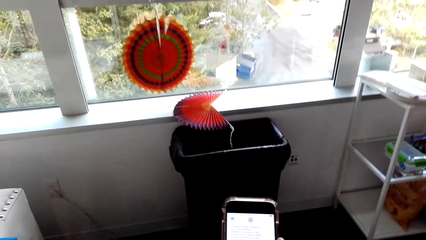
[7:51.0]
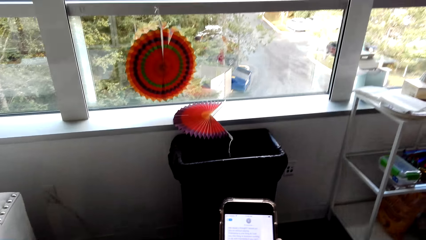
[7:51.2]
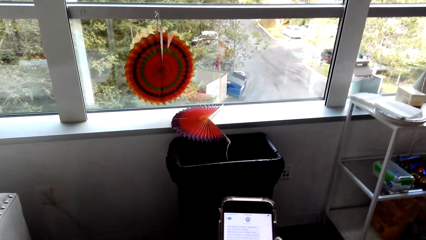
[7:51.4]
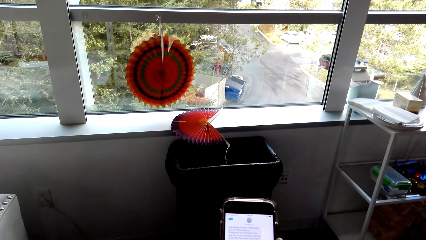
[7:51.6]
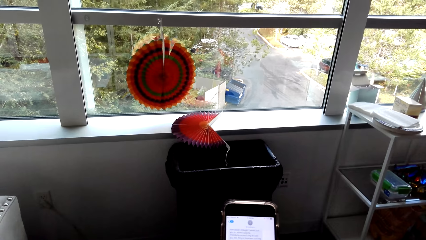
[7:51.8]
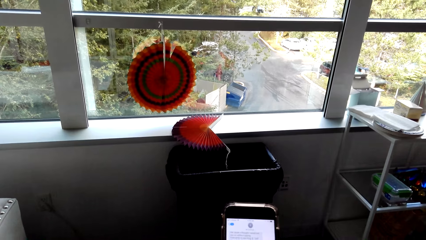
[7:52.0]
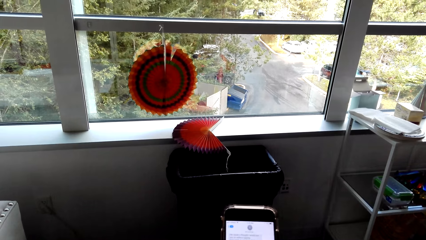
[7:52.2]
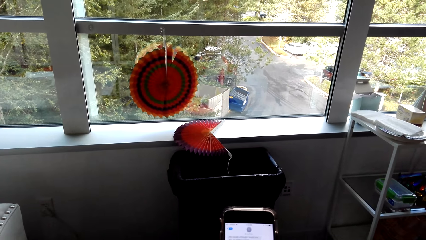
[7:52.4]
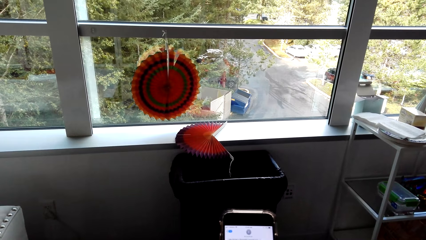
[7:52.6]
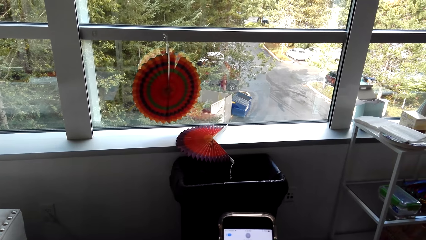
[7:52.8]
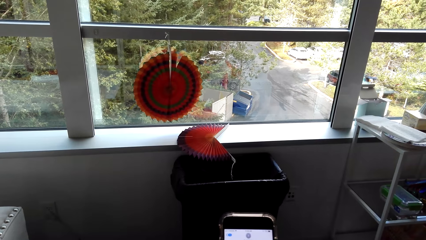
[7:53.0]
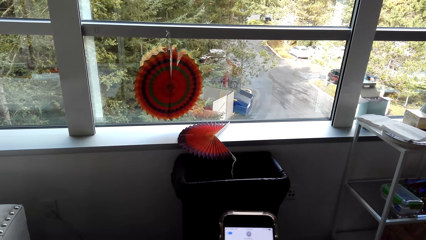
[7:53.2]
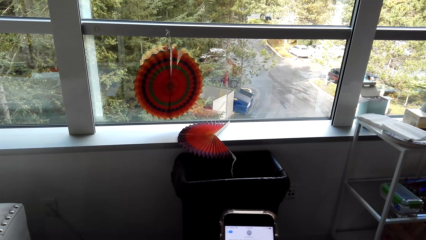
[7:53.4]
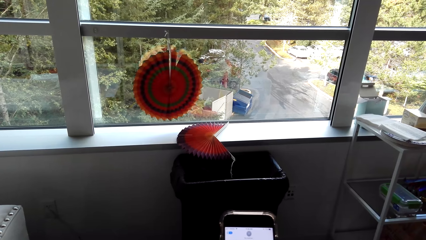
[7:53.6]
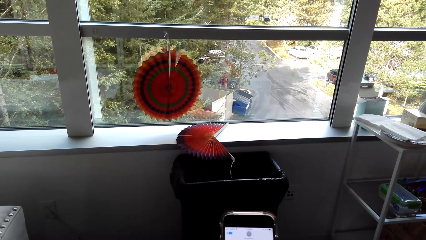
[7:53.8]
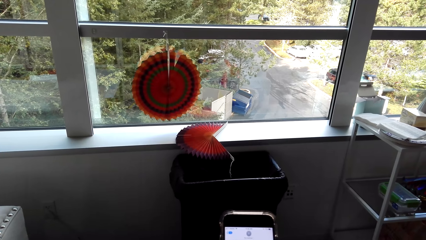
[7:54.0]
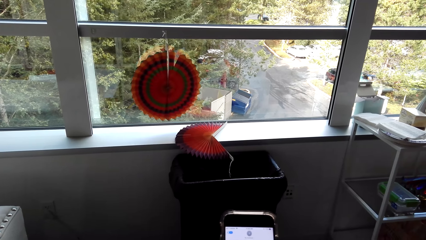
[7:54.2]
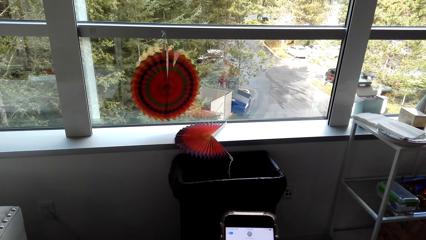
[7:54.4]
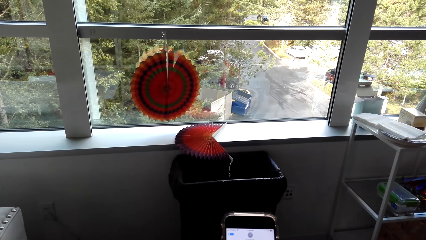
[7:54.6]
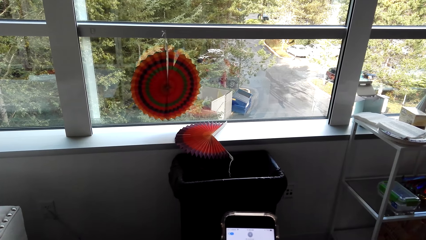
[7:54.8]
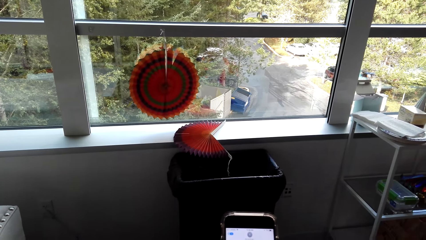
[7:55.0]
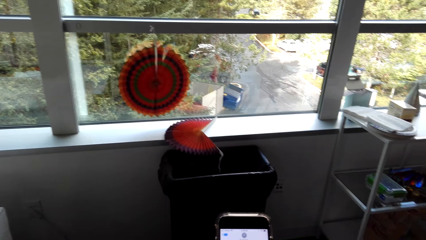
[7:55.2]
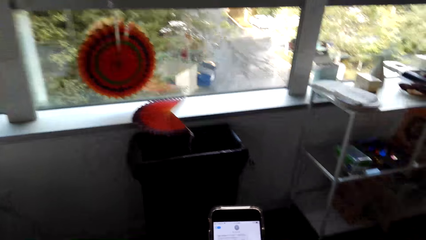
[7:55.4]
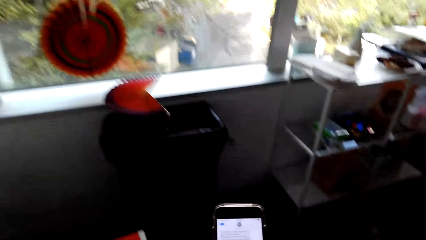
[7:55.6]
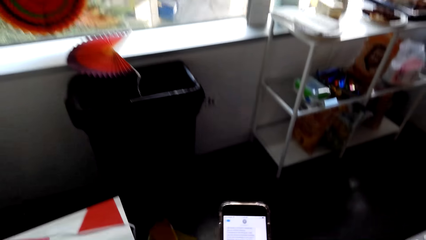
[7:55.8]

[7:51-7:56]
The camera wearer looks at a mobile phone. They type on the phone.

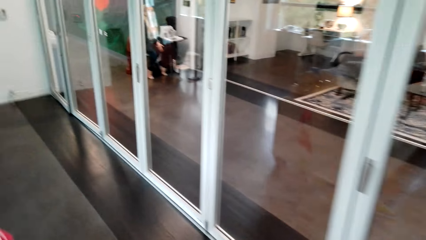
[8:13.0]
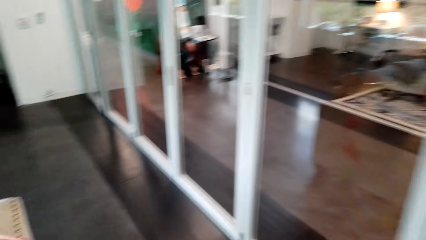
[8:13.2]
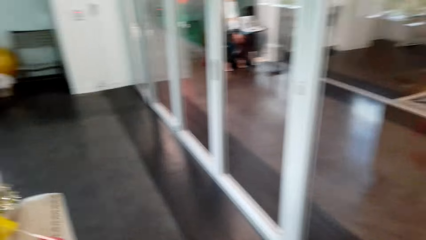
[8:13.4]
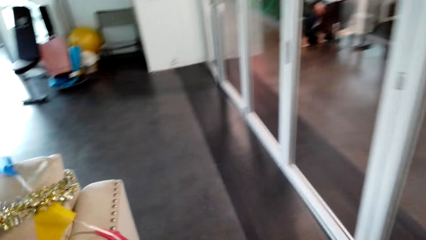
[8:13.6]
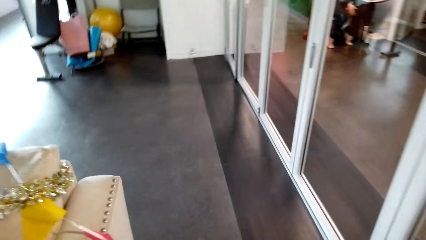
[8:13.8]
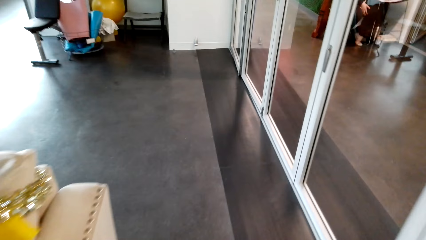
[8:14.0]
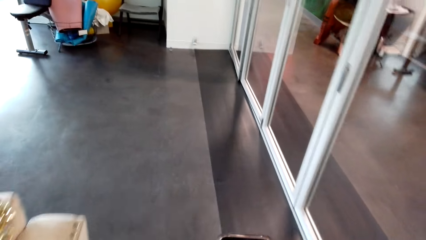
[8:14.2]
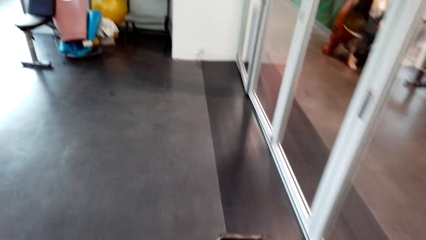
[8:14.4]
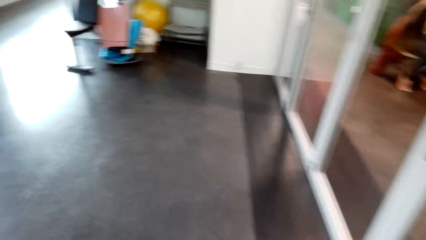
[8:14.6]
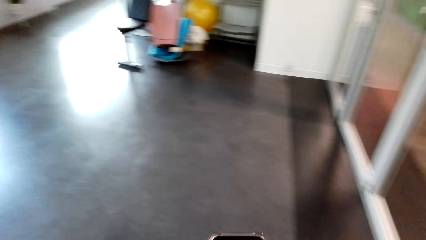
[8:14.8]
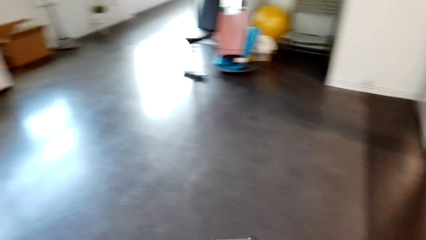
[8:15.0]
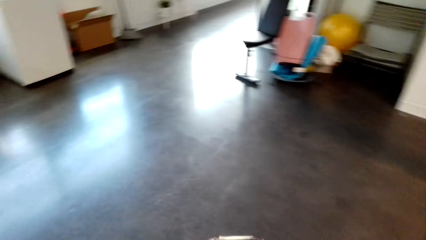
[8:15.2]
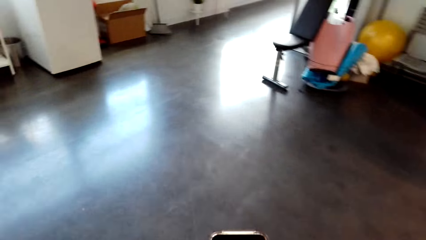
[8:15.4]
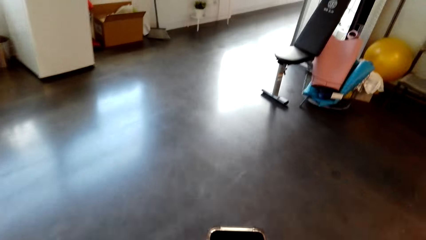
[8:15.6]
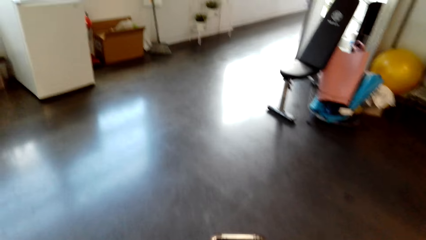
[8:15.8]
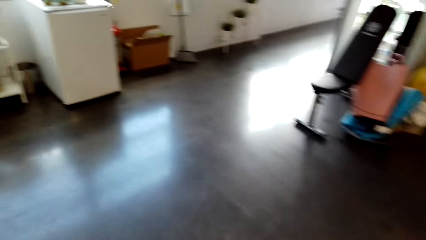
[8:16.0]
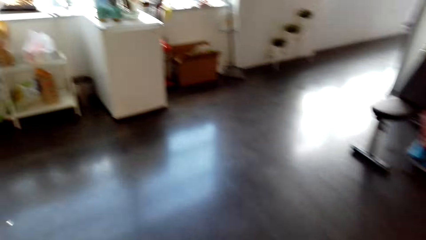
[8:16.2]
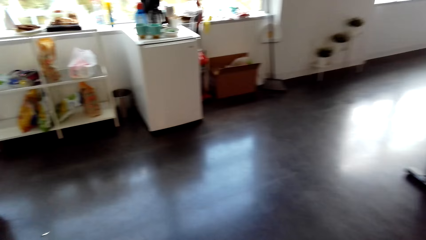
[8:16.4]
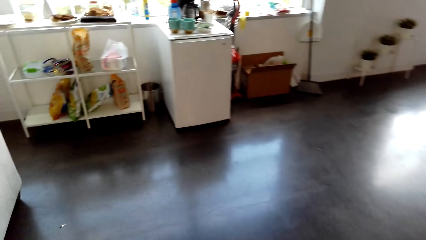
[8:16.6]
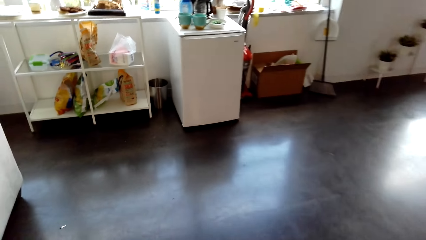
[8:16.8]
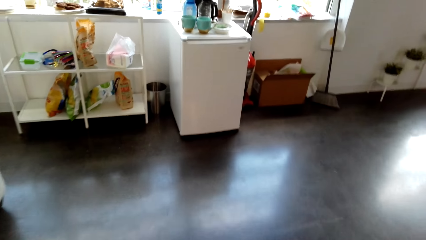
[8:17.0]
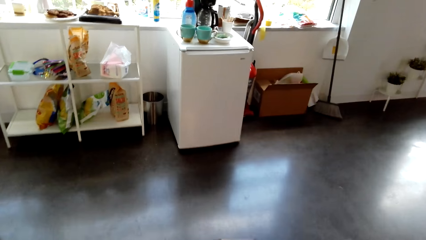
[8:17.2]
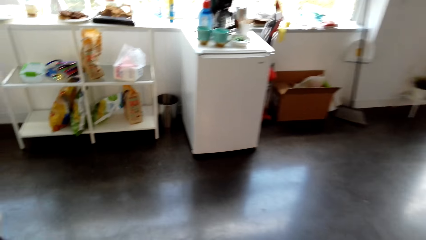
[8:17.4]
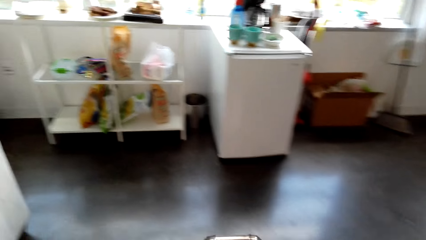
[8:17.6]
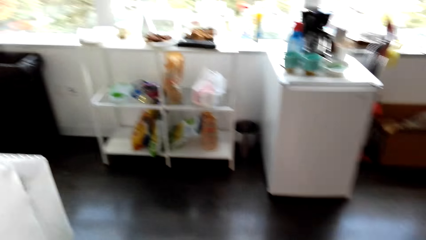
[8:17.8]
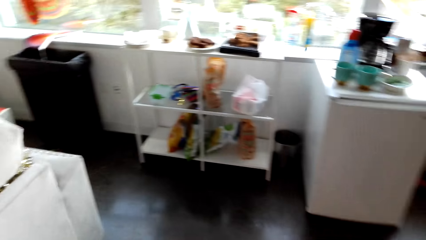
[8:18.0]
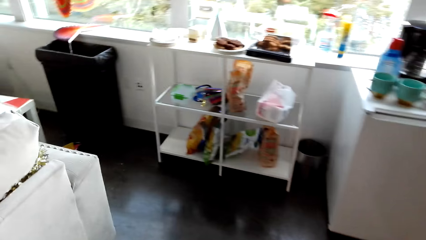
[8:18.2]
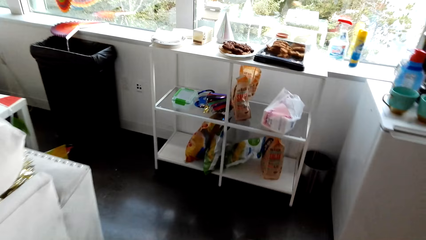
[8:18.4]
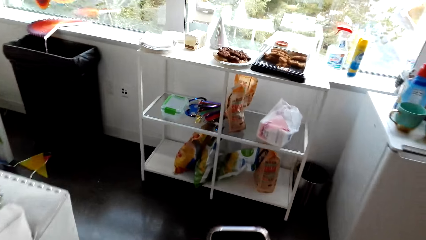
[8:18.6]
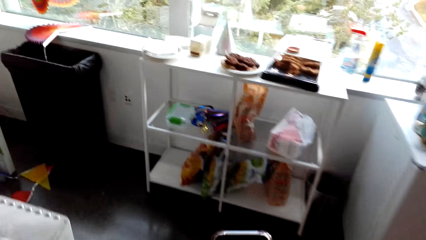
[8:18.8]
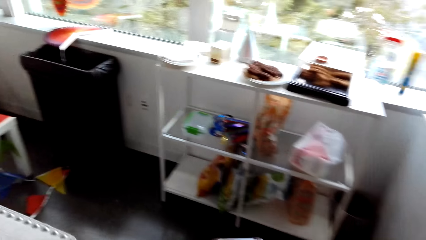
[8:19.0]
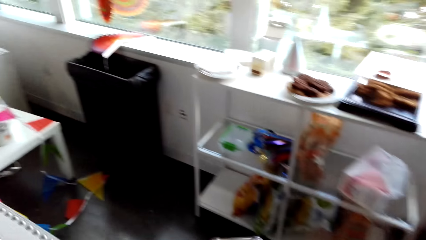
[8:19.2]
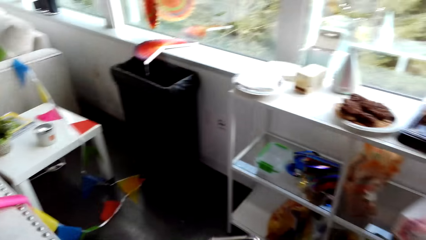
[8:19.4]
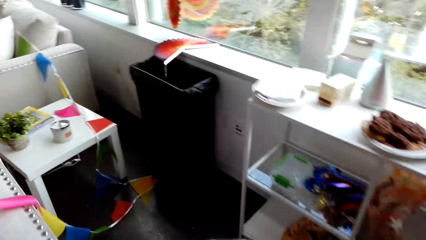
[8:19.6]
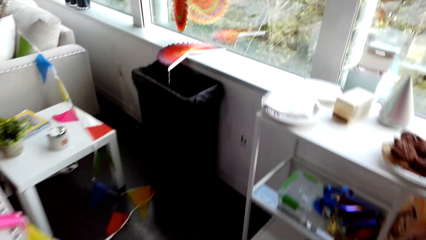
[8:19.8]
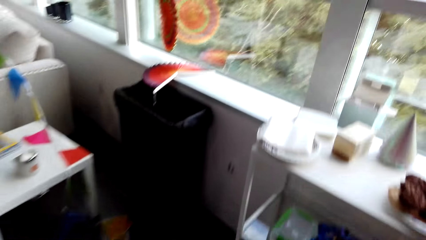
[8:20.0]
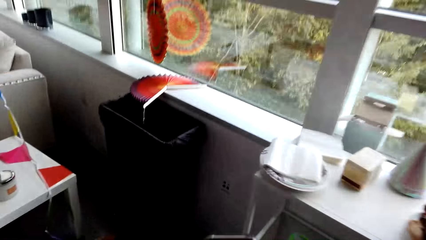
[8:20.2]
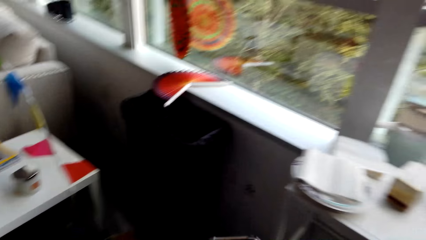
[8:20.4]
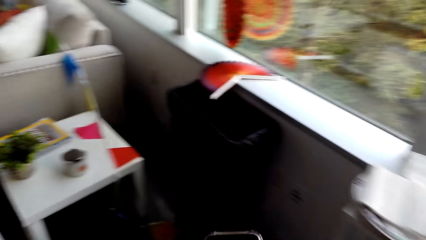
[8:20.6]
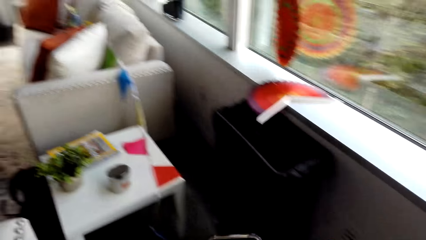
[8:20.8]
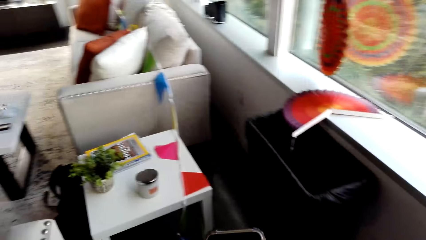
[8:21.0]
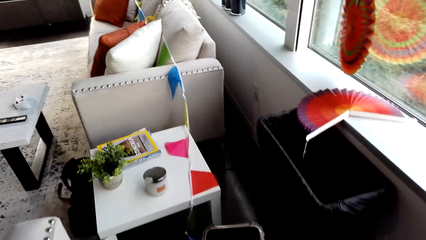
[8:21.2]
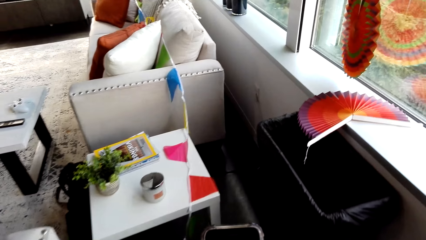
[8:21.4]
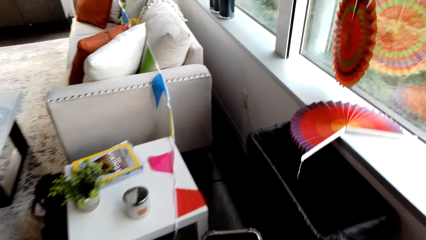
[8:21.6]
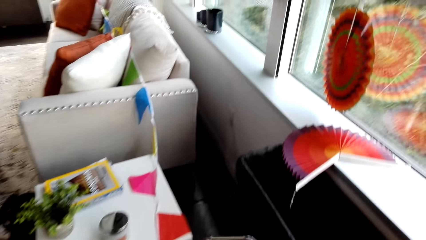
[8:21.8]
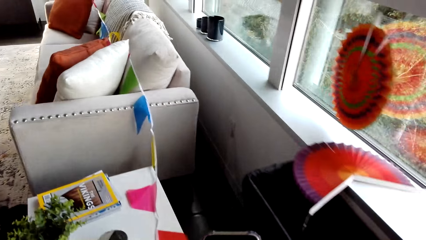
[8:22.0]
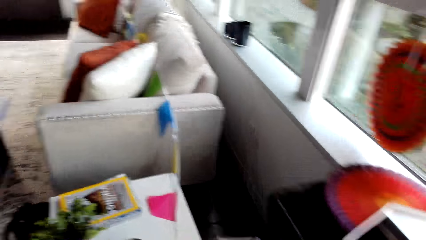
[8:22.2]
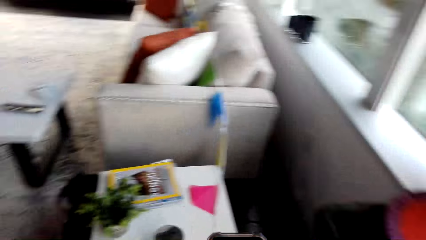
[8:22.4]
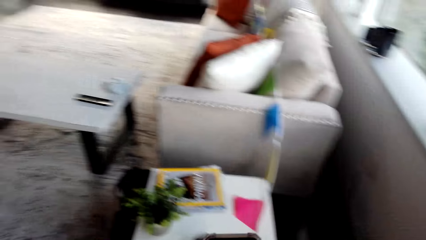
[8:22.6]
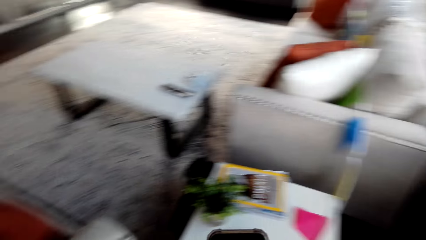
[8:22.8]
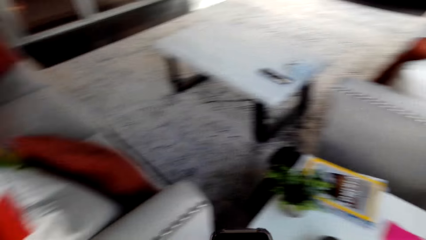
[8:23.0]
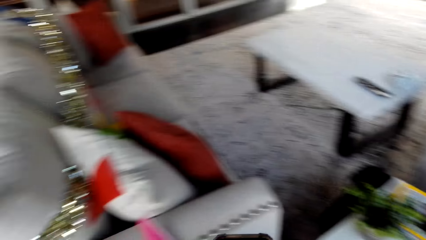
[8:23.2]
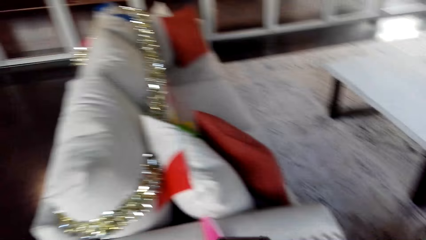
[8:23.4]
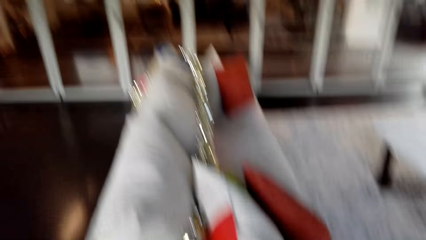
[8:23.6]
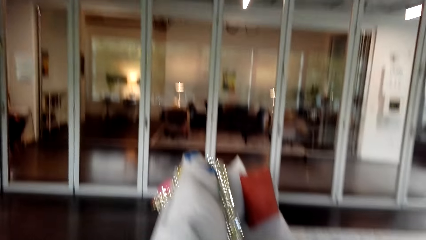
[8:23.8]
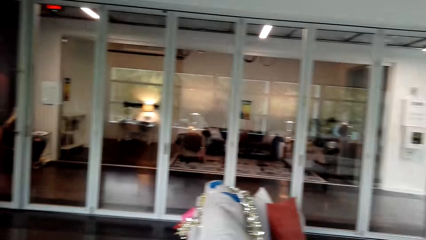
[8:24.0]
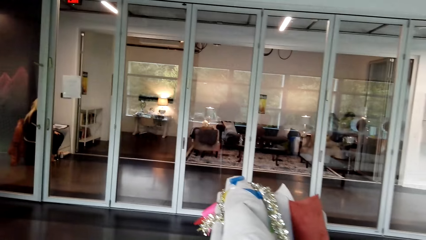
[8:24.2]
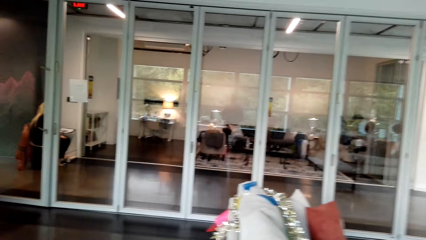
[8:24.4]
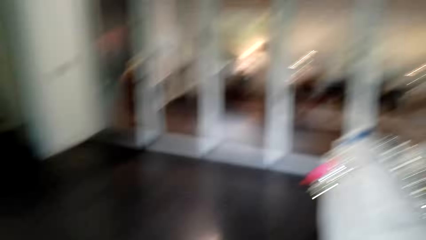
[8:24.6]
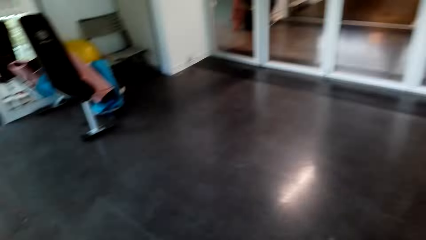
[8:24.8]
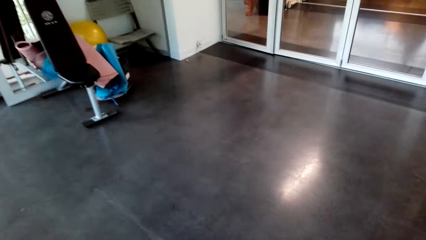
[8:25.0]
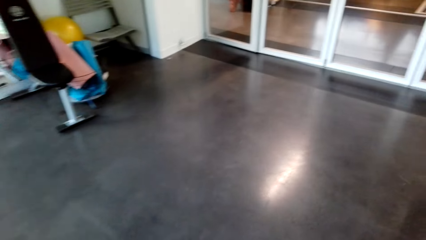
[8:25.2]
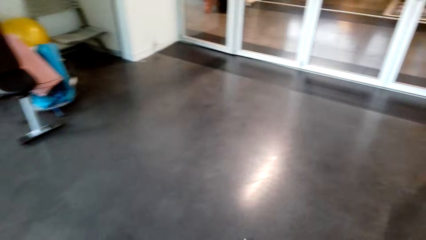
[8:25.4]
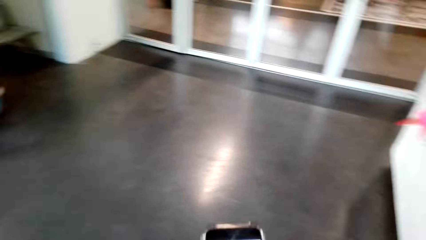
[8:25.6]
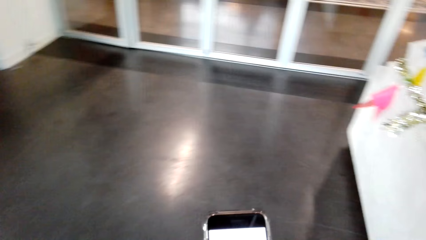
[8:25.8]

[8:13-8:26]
A woman sits on a chair. The camera wearer looks at a mobile phone. They type on the phone. They walk in a room. They look at the mobile phone. They type on the phone. They walk in the room. They type on the phone. They look around and walk in the room. The woman sits on the chair.
